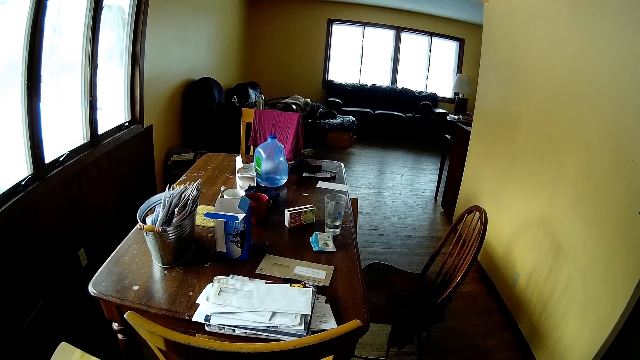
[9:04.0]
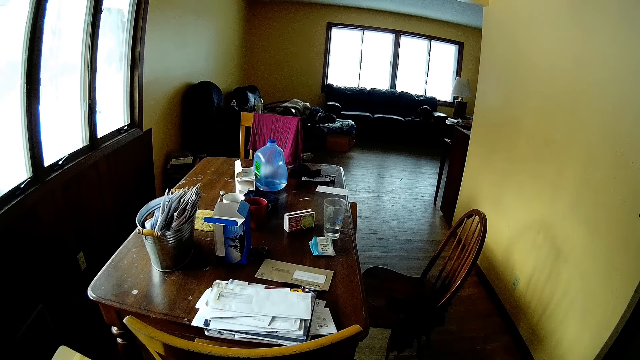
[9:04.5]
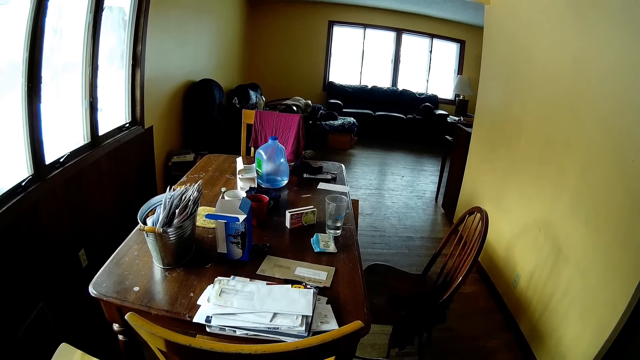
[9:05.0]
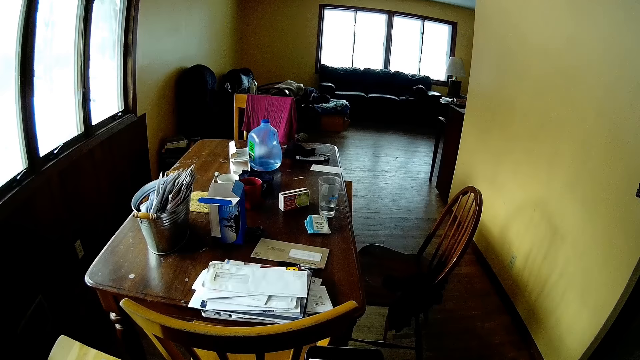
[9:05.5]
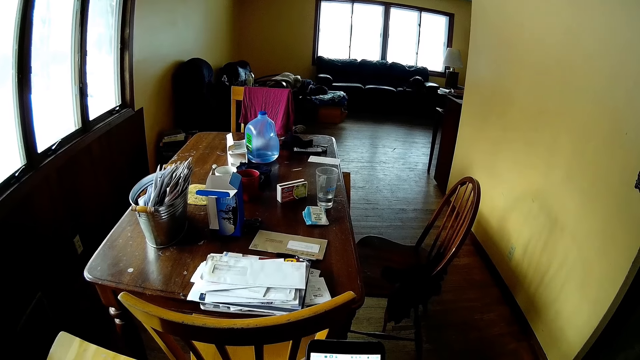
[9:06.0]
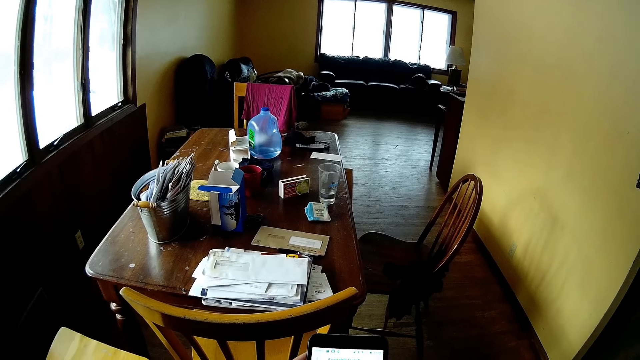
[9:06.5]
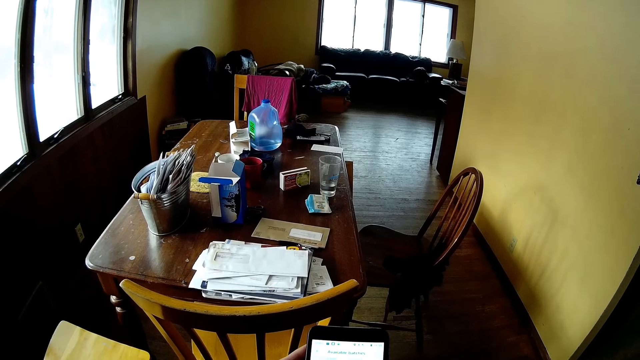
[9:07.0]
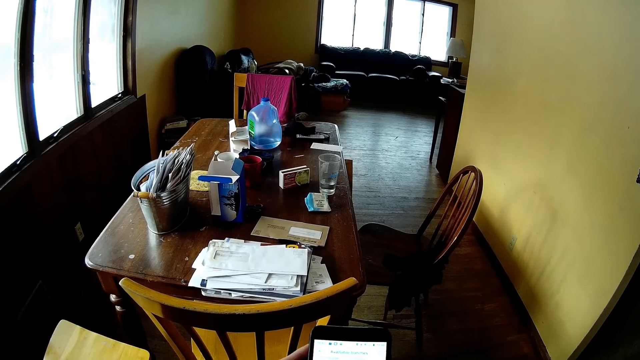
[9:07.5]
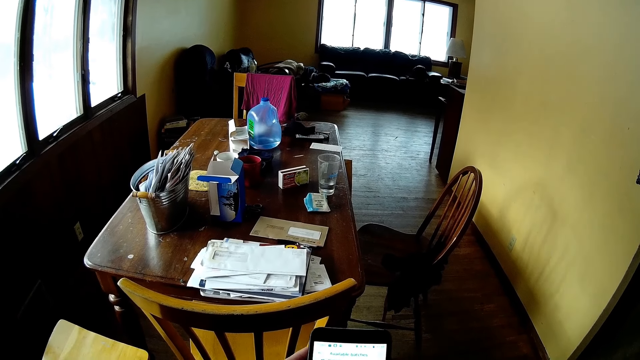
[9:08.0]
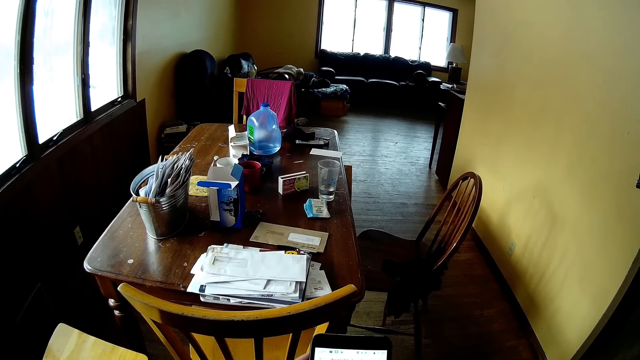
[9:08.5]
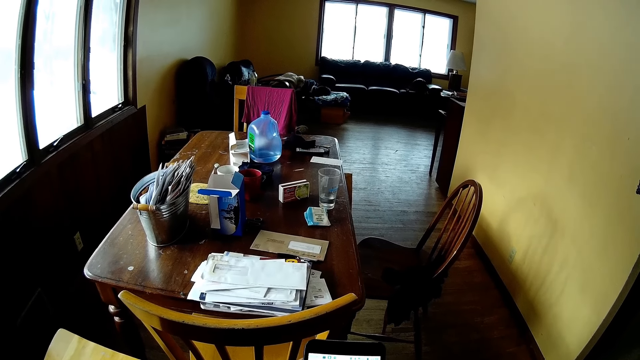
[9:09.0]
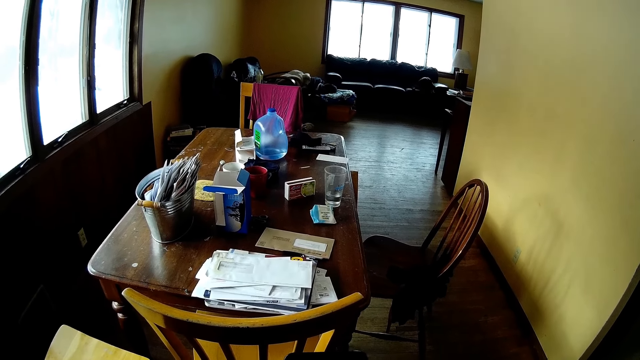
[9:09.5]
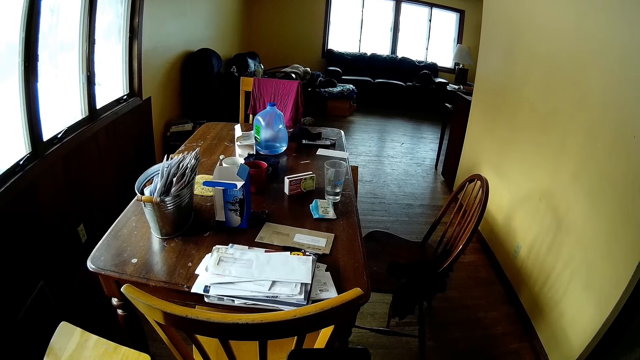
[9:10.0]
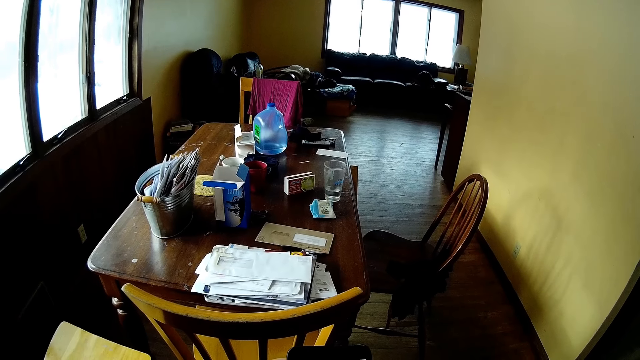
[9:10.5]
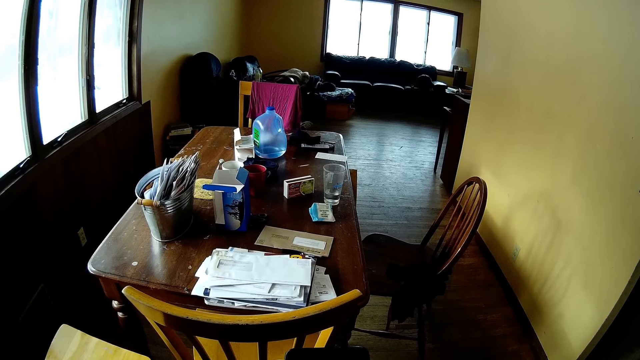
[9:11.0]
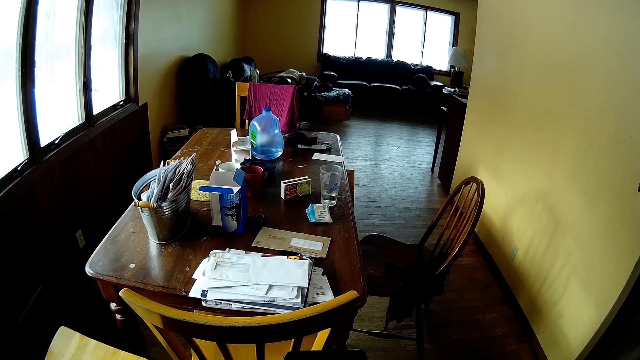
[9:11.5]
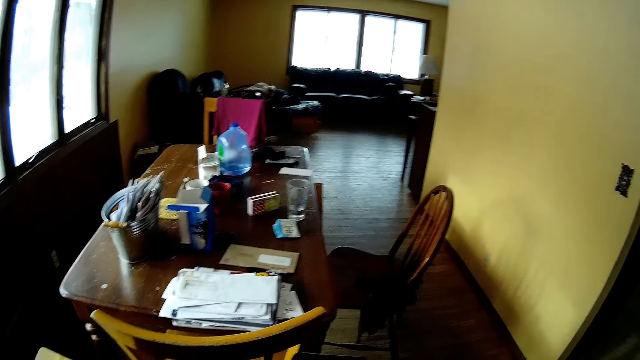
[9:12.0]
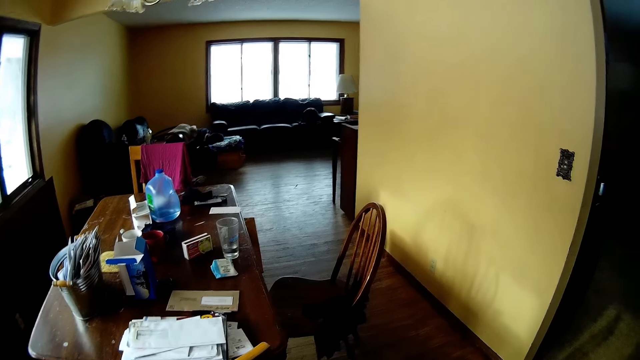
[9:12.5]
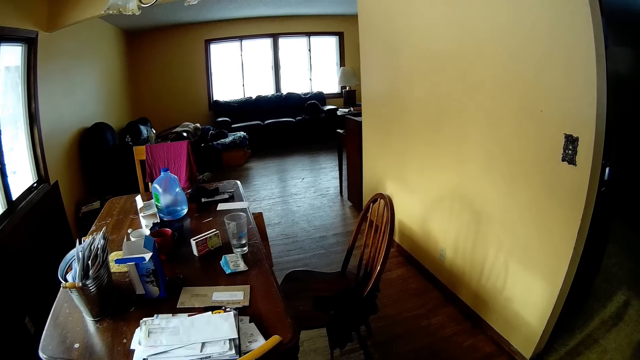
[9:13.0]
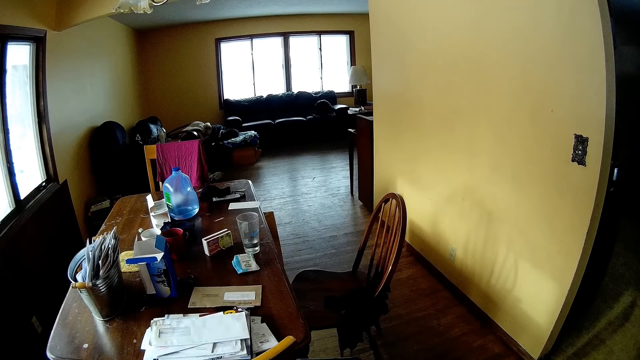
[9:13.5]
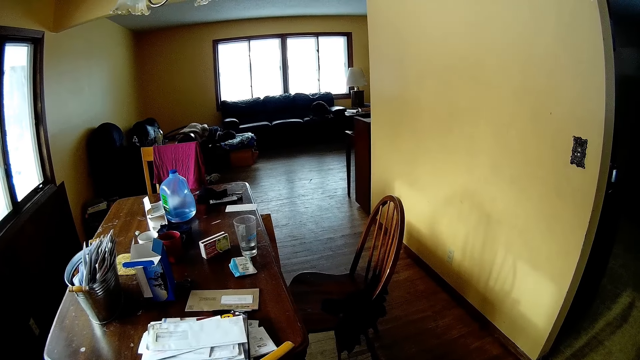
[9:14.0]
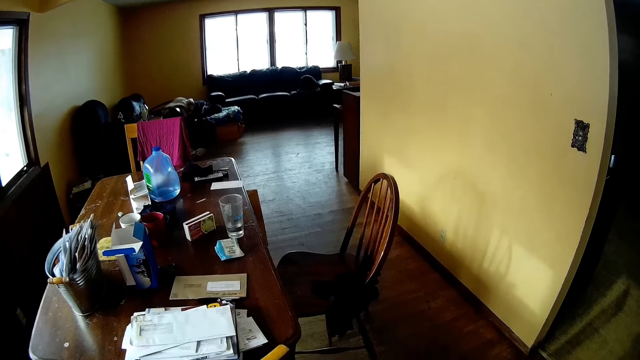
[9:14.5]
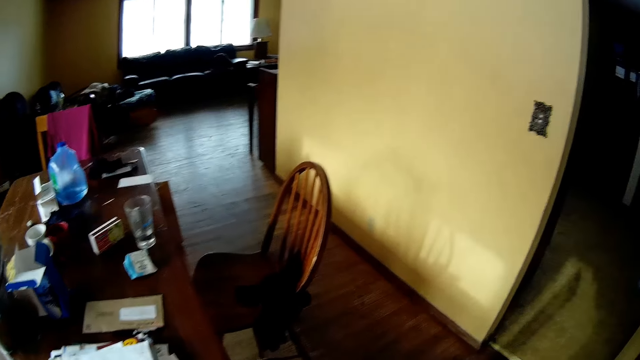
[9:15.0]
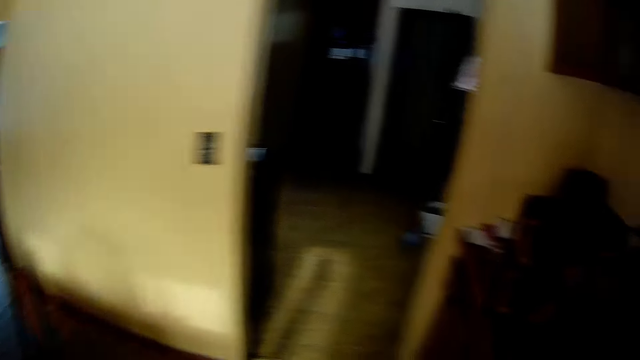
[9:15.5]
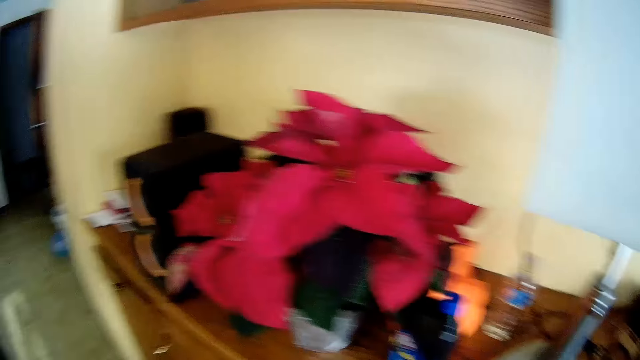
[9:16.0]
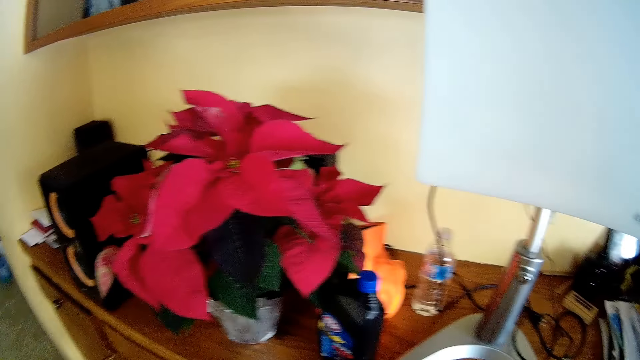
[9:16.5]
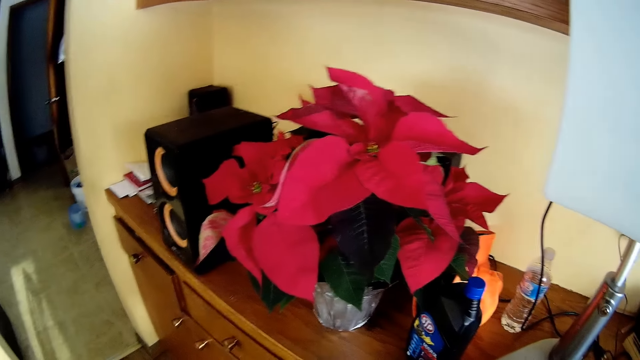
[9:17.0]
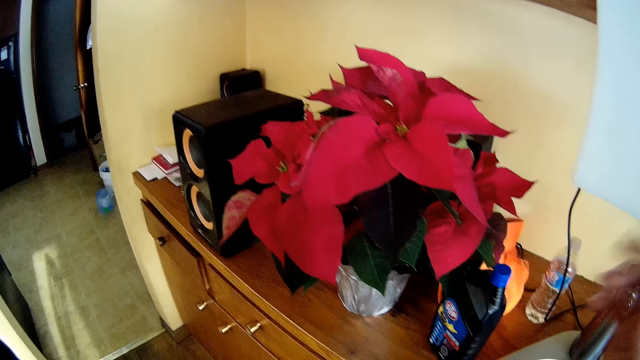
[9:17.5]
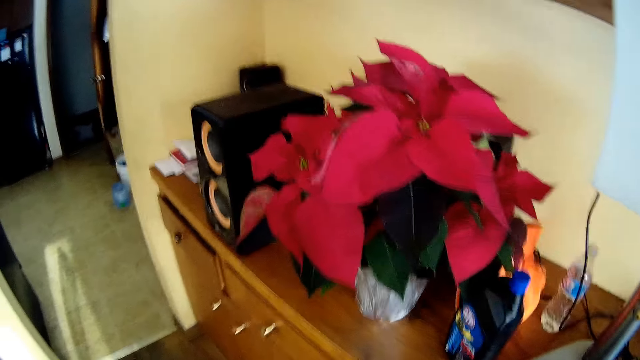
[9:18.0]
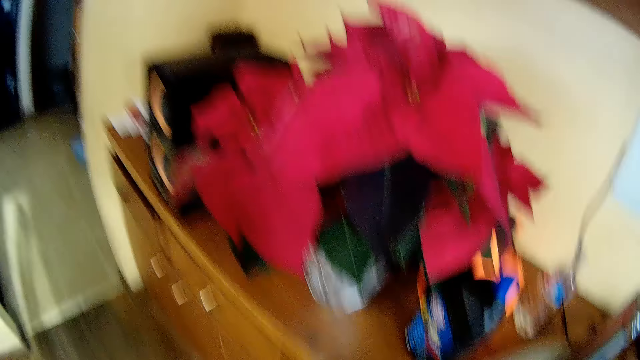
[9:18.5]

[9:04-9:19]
The camera wearer checks the phone. They look around the sitting room. They walk in the room. They put the phone on the table. They touch the camera.
